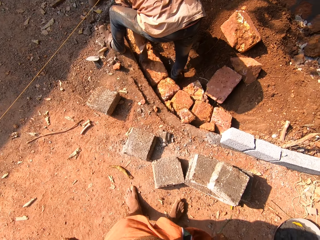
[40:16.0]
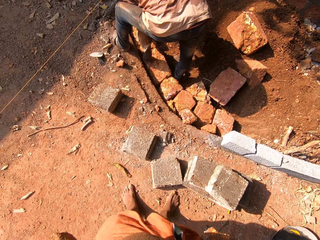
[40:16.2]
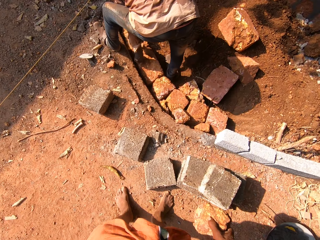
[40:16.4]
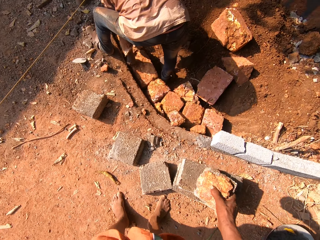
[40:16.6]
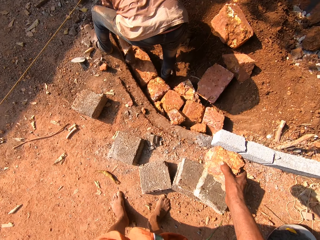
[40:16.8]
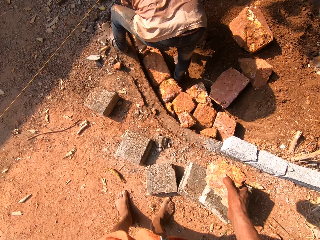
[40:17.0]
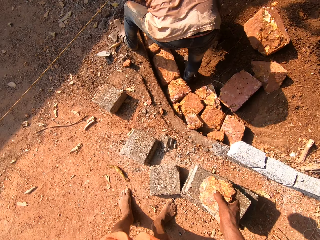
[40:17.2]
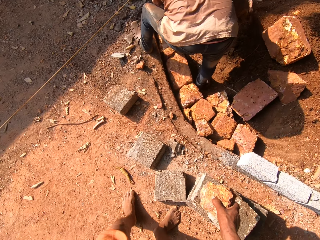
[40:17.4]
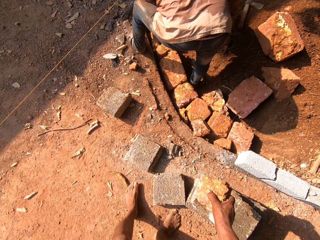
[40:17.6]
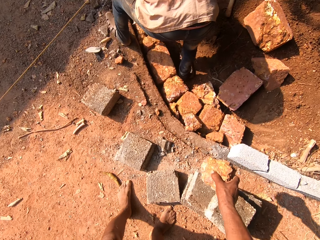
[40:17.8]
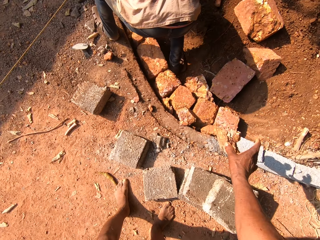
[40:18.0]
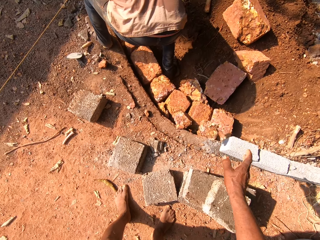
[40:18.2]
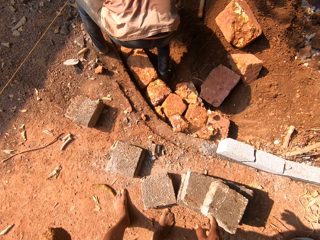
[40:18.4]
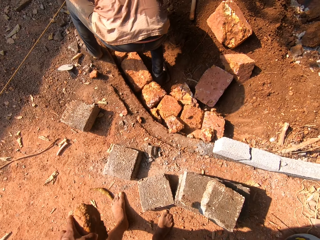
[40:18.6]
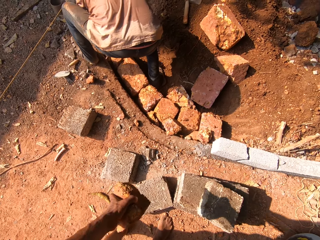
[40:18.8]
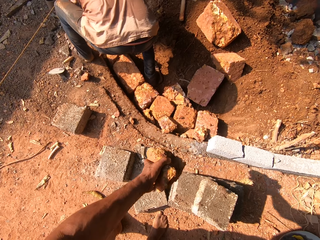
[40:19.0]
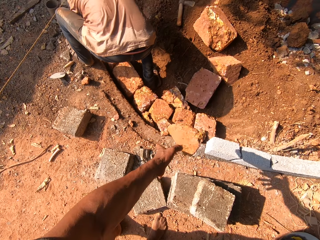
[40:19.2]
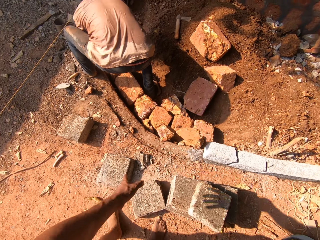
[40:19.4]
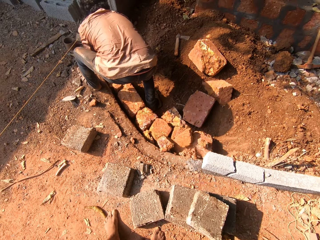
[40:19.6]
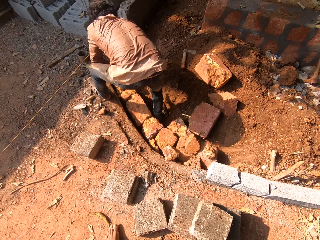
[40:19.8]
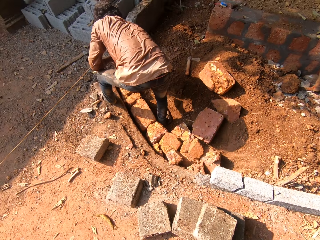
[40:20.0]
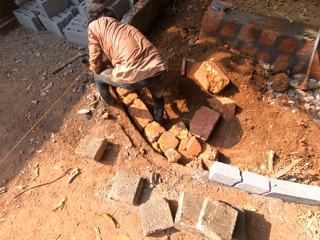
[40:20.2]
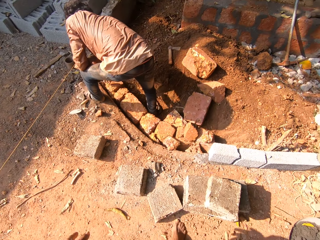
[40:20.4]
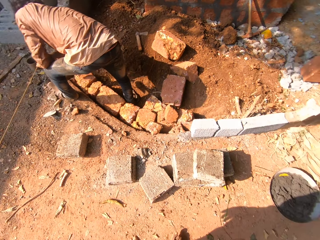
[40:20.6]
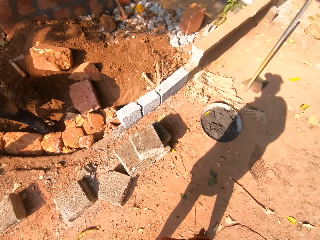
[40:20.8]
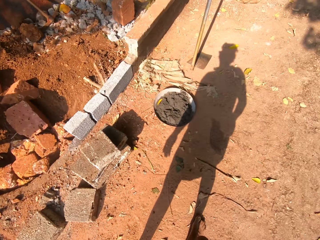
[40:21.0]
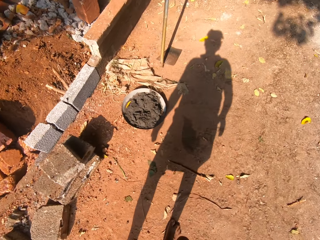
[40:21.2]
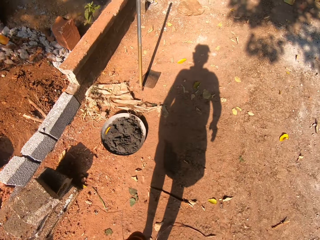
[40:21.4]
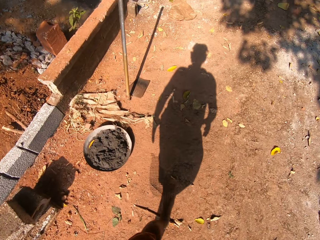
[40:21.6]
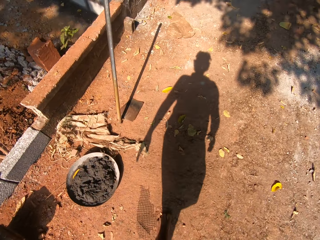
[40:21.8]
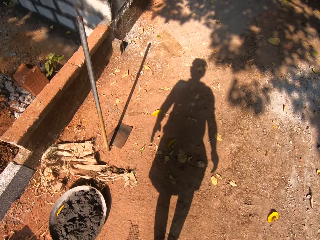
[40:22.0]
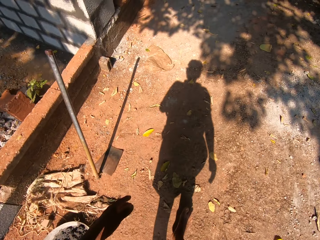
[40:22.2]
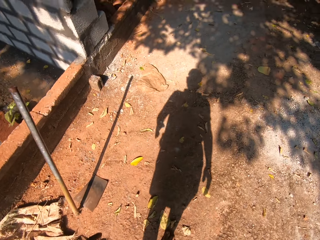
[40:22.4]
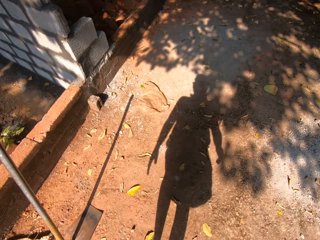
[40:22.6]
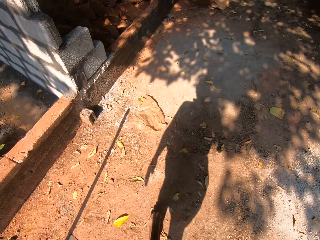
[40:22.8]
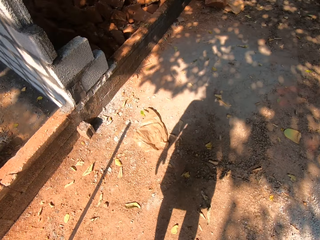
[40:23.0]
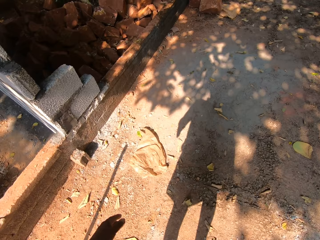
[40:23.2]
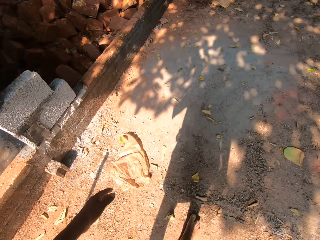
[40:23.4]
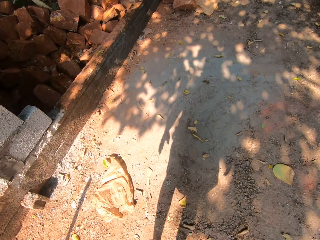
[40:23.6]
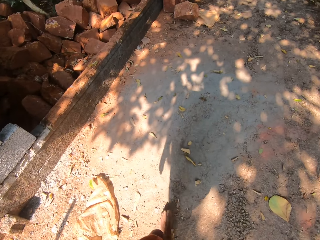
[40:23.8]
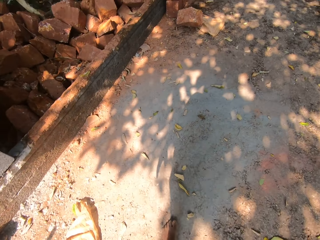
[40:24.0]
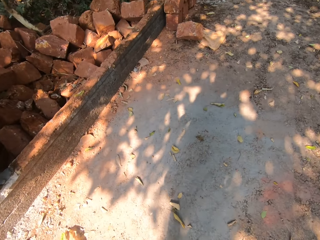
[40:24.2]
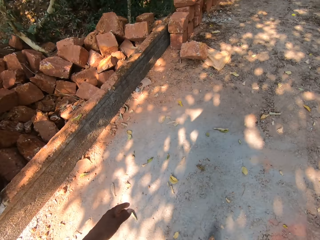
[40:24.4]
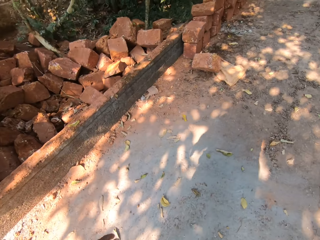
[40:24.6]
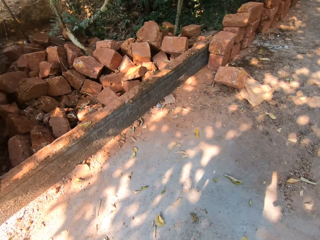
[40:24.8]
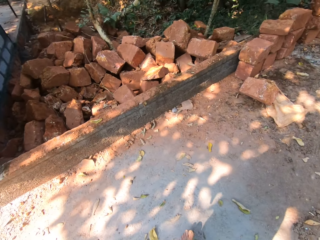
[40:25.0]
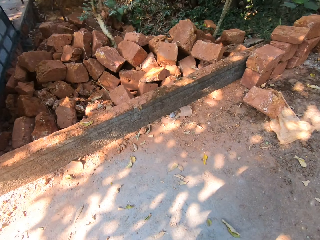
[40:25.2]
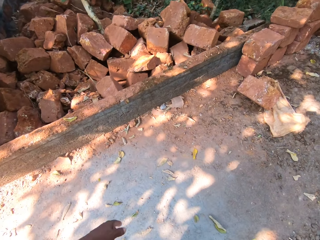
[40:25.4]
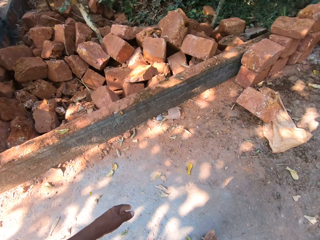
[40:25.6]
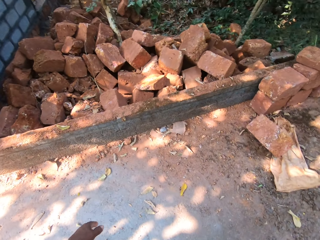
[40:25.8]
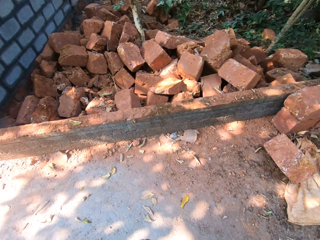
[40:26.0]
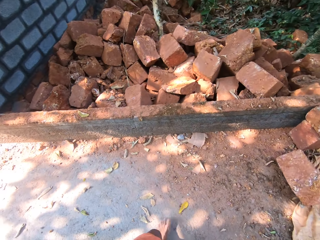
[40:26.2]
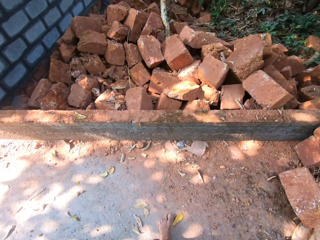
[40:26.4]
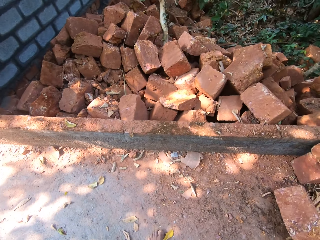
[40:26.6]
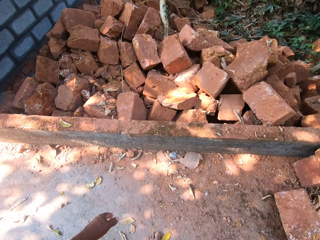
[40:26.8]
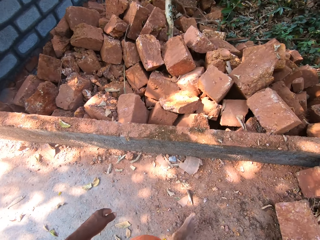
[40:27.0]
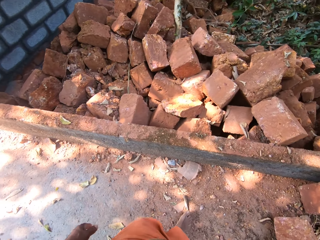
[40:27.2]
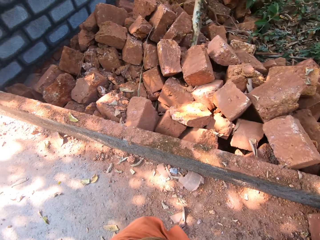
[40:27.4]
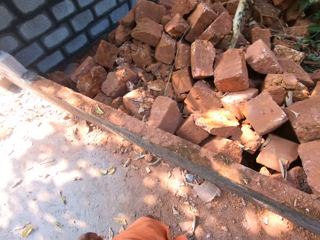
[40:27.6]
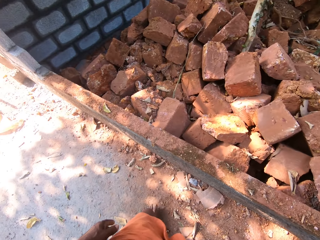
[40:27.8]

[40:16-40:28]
The camera wearer throws the broken brick on the ground with his right hand. He throws the broken brick on the ground with his left hand. He walks back.

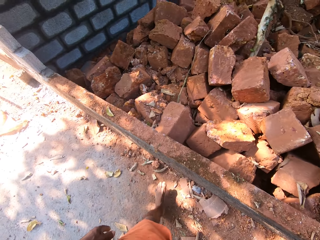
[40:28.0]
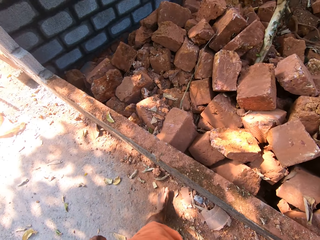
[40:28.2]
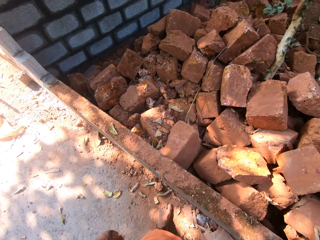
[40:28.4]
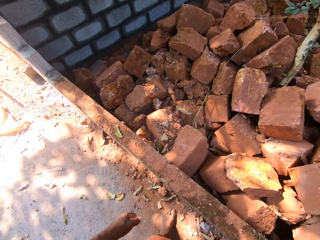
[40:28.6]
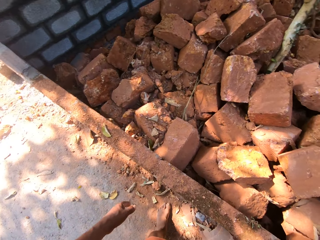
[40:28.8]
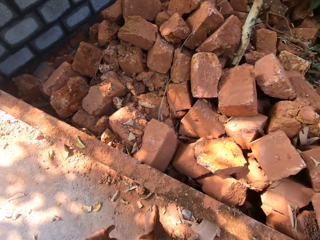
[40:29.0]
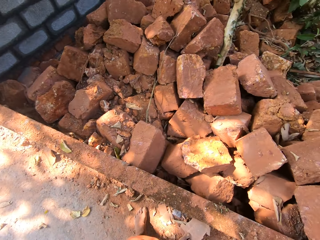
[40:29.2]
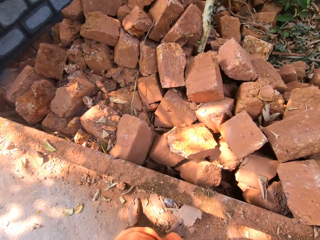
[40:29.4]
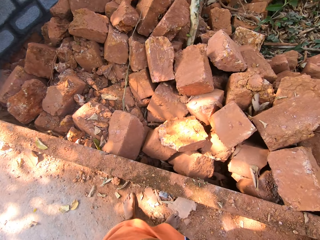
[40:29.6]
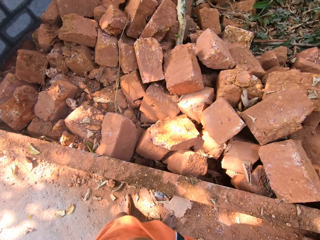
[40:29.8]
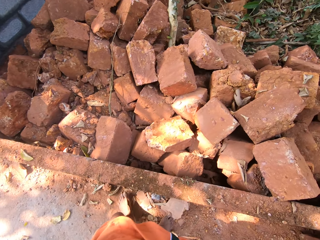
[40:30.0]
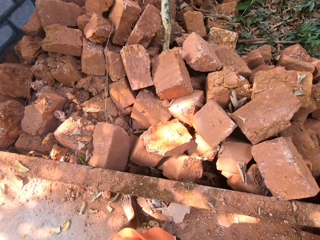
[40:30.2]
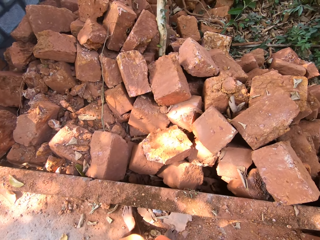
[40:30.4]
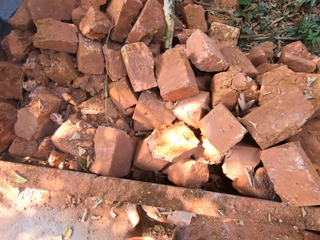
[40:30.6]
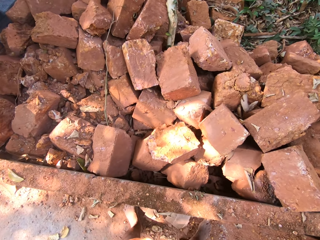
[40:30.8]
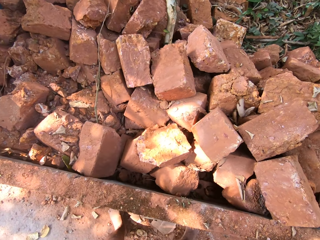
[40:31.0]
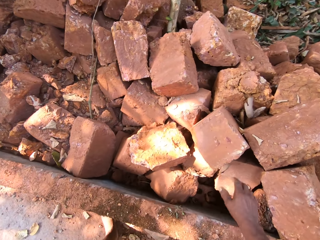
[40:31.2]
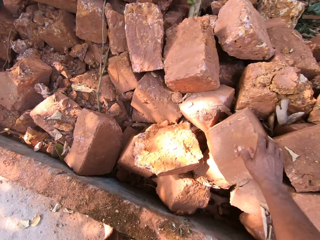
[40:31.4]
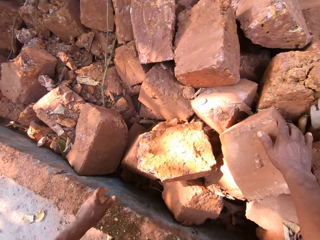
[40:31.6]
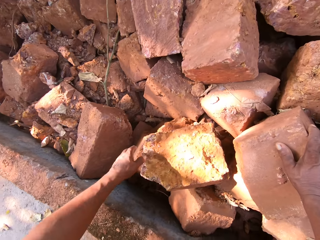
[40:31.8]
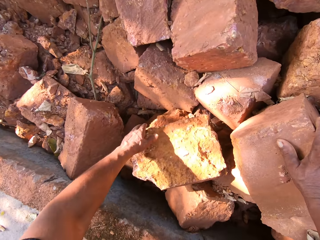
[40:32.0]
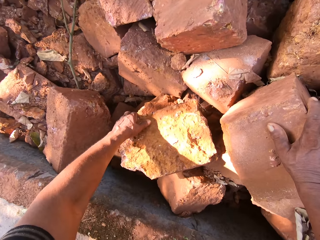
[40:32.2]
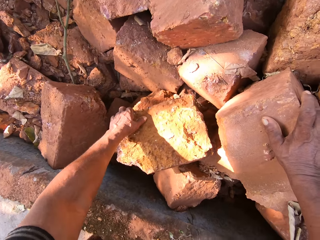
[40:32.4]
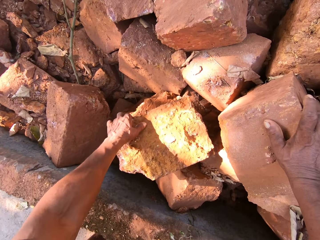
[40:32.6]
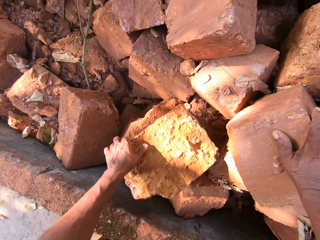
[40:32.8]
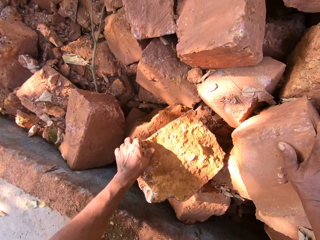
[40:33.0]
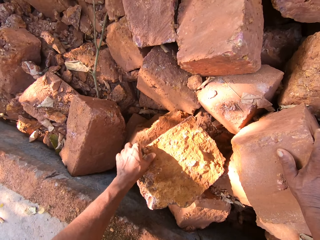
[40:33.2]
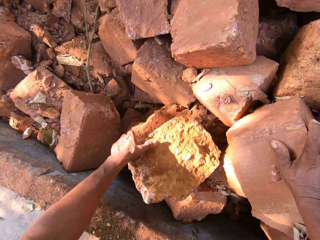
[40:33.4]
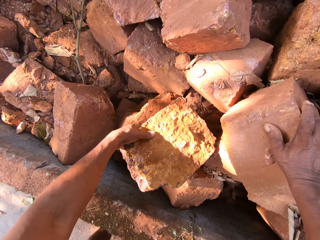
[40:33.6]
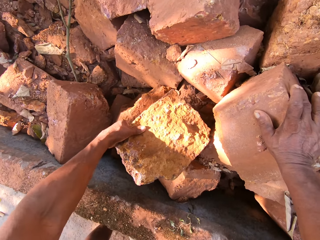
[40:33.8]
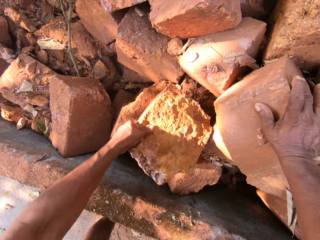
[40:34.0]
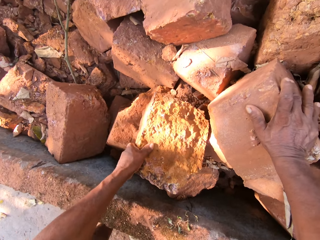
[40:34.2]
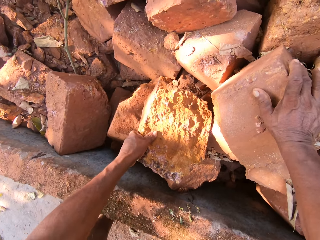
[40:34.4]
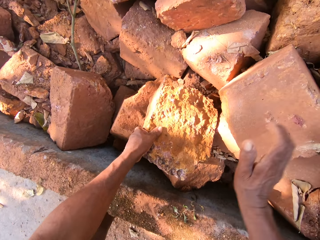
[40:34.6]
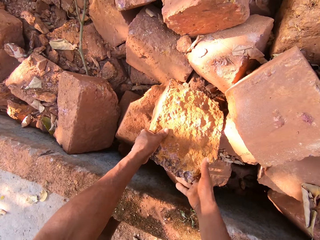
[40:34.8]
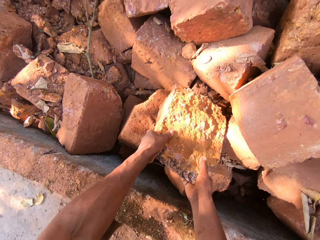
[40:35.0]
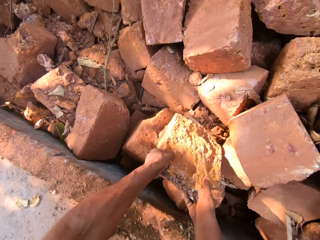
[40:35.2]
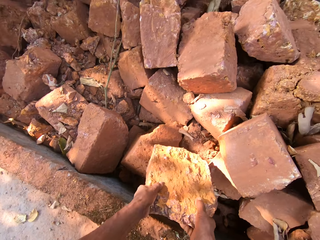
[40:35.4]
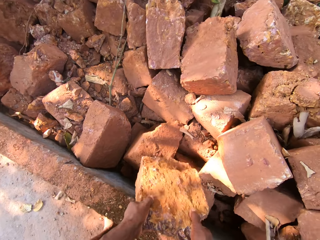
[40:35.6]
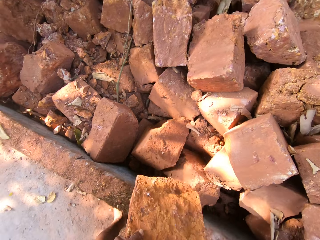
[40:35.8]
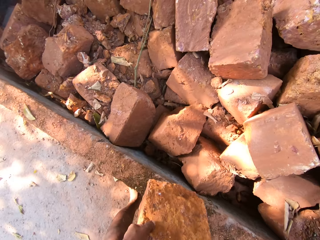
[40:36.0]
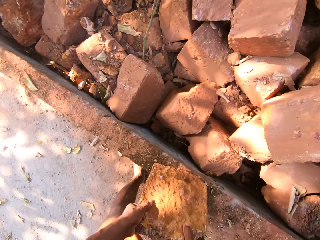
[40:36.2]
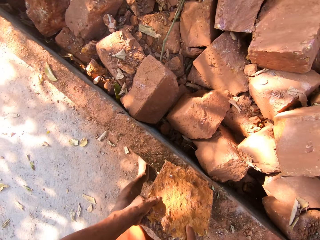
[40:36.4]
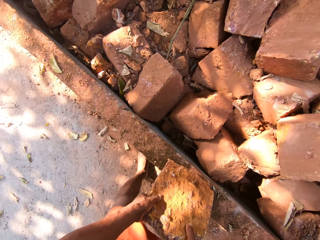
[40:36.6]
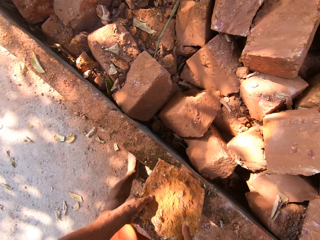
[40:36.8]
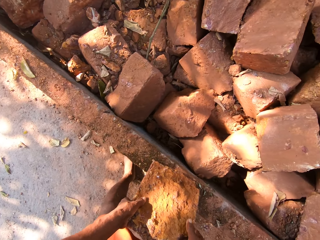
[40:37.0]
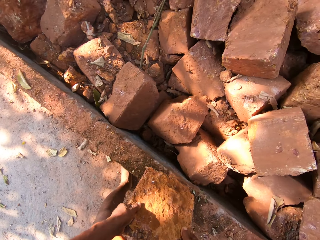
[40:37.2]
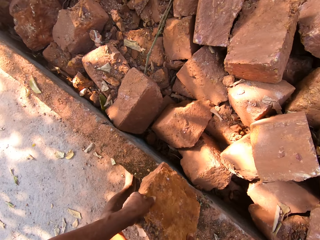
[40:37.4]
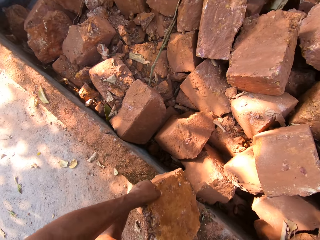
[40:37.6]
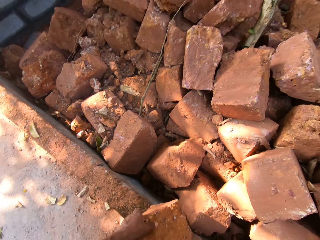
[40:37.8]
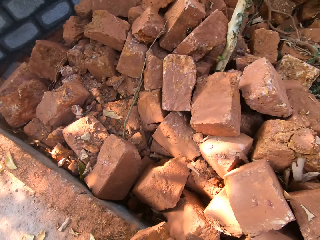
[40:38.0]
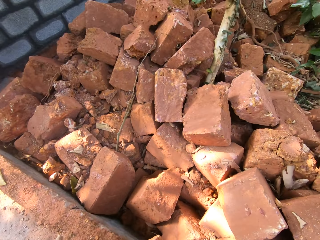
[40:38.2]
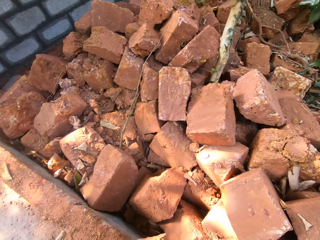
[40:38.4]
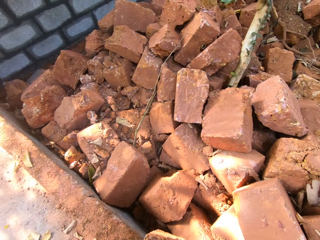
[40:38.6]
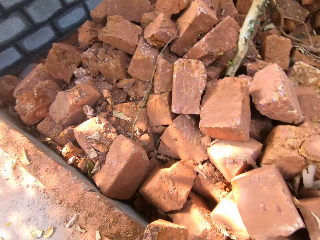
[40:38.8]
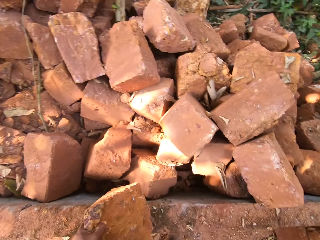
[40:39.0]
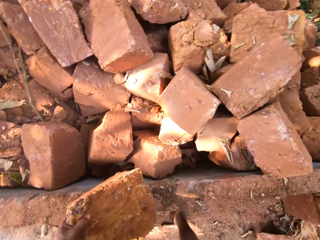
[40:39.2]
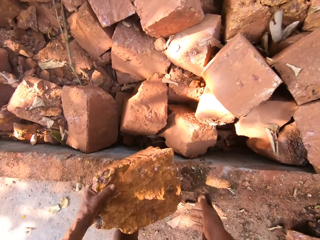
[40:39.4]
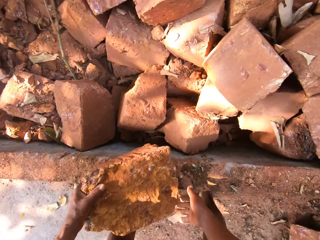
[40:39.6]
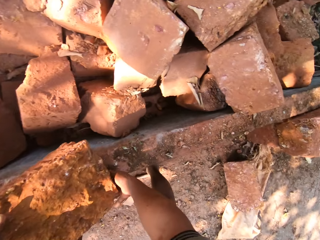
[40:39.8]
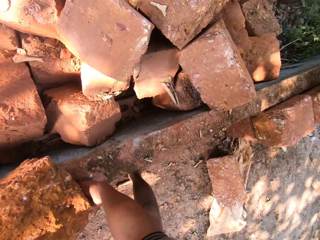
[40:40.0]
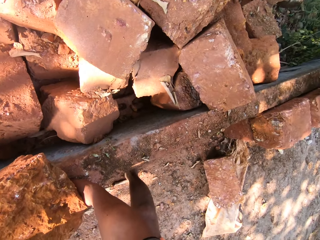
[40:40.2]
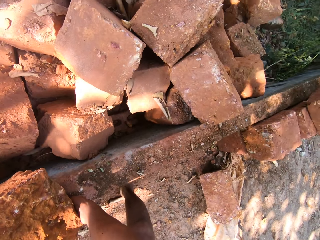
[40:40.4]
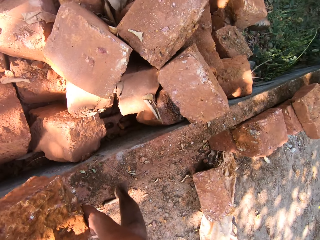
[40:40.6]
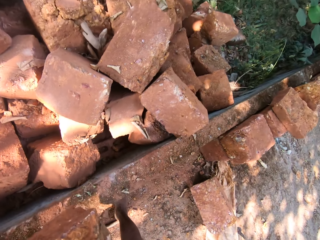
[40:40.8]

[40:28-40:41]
The camera wearer places his right hand on a broken brick. He picks up the pieces of stone. He carries a broken brick from the pile of broken brick with both hands.
